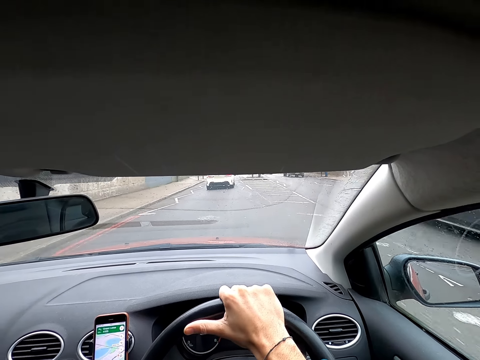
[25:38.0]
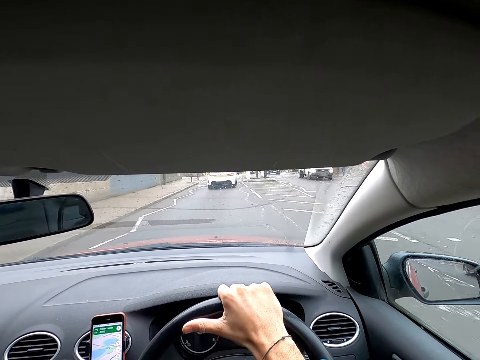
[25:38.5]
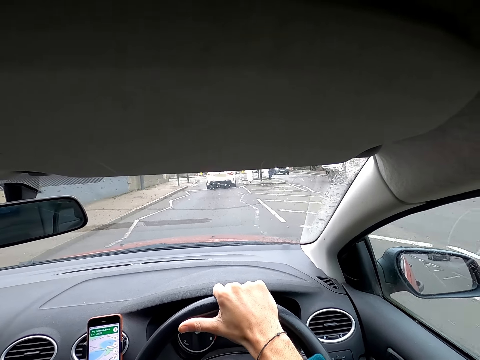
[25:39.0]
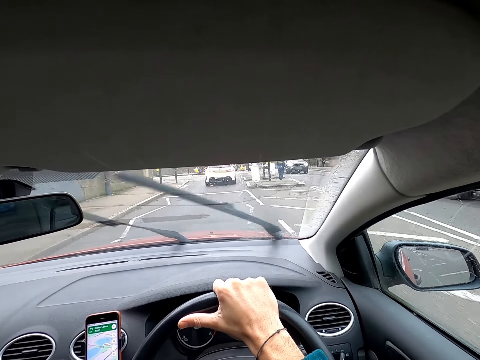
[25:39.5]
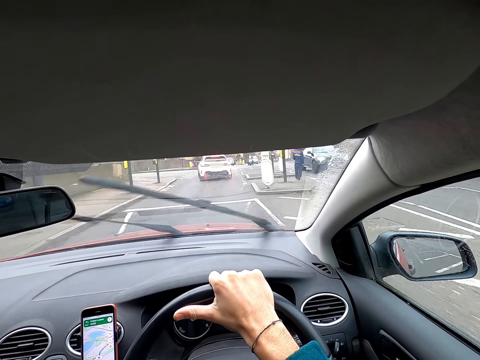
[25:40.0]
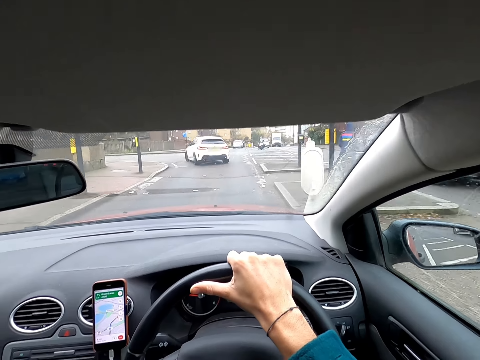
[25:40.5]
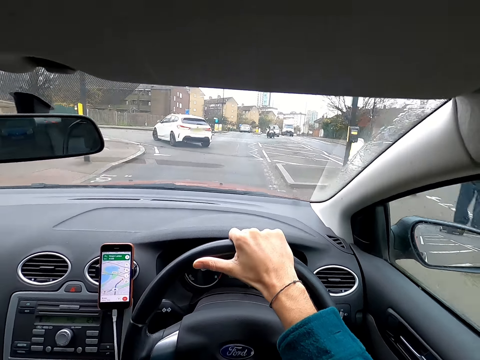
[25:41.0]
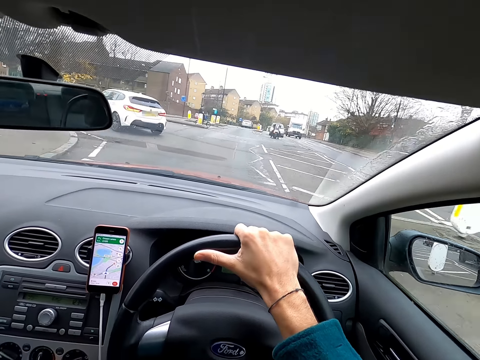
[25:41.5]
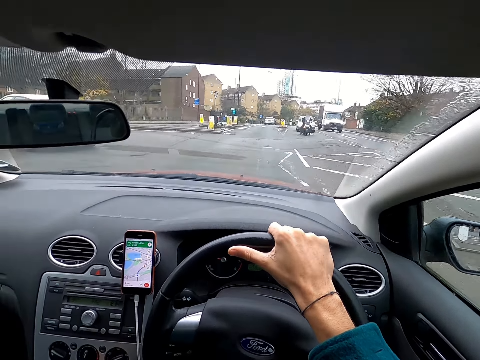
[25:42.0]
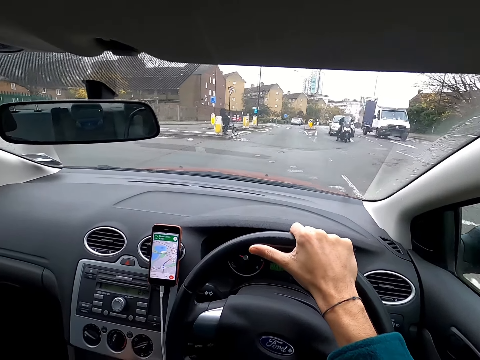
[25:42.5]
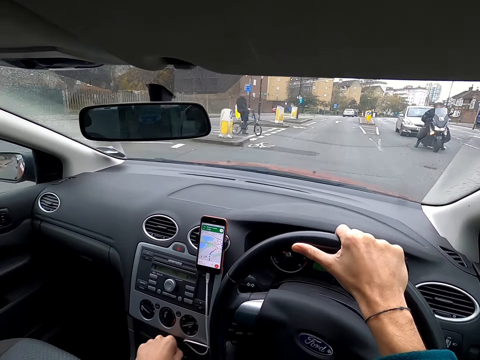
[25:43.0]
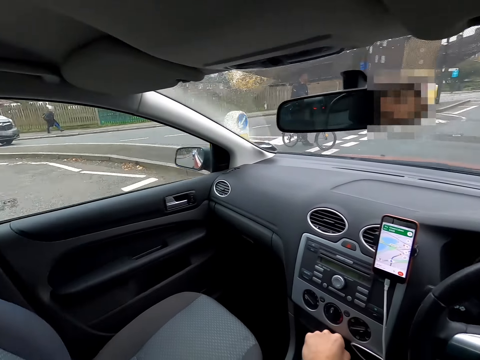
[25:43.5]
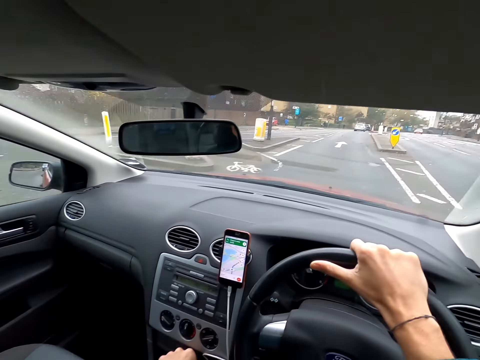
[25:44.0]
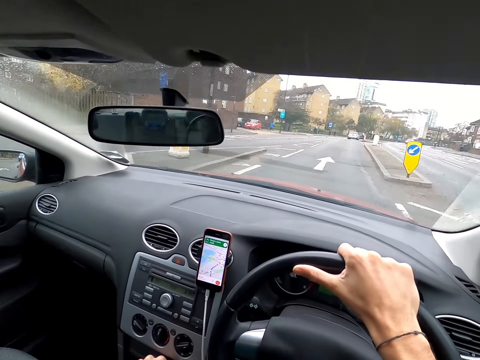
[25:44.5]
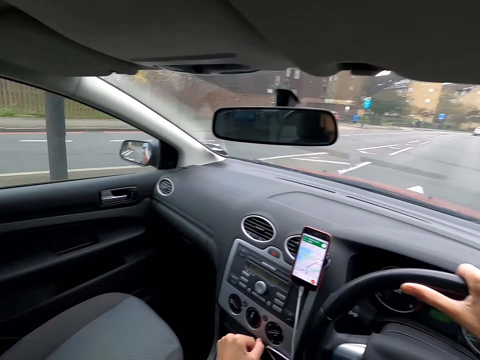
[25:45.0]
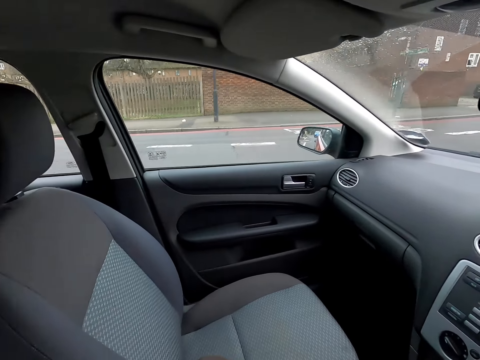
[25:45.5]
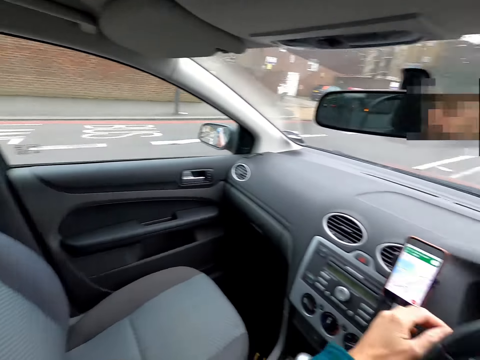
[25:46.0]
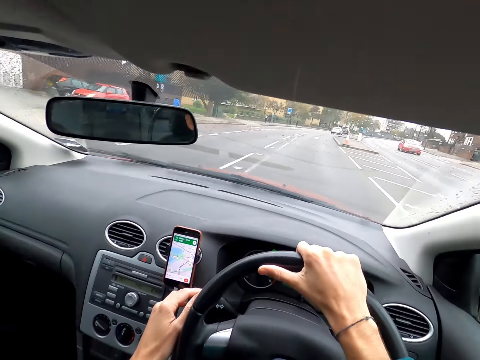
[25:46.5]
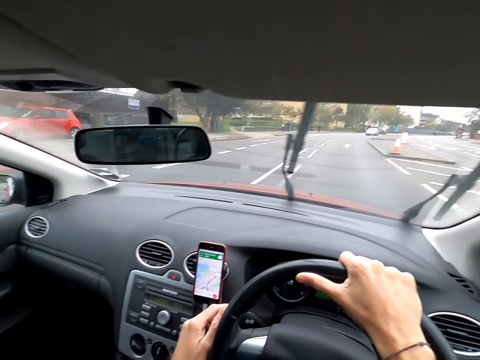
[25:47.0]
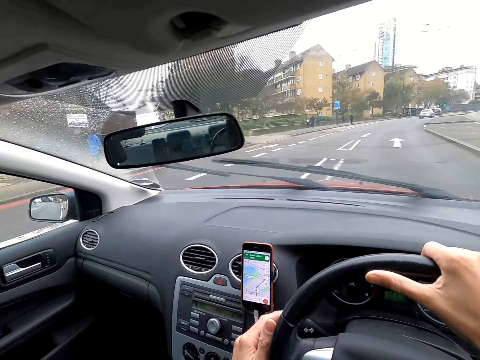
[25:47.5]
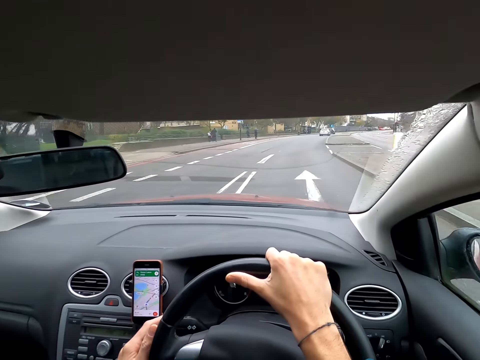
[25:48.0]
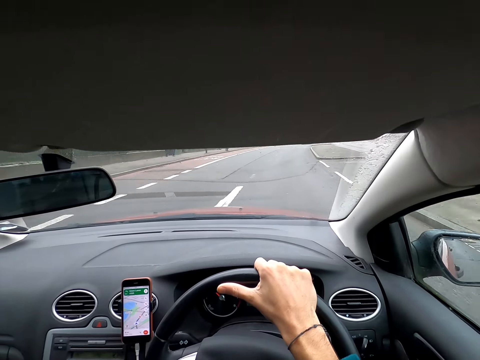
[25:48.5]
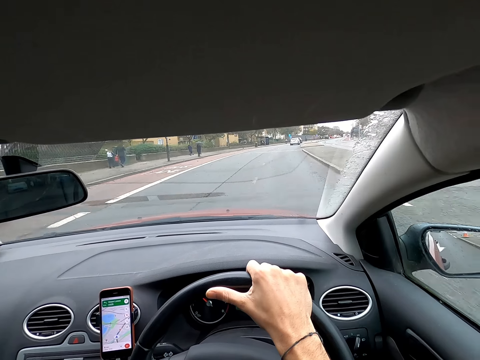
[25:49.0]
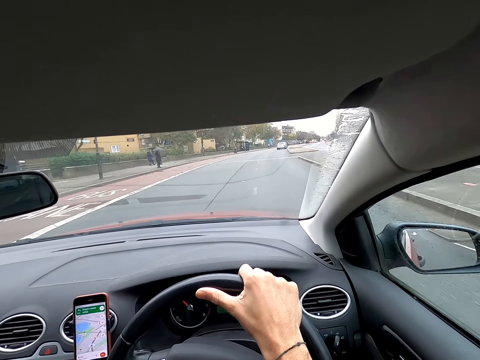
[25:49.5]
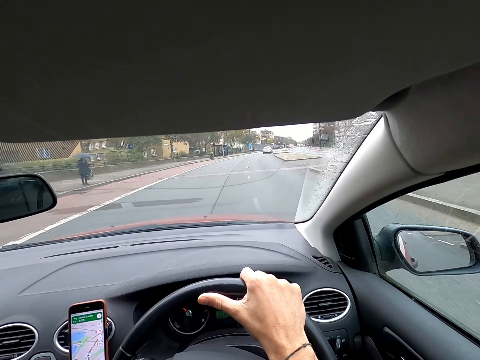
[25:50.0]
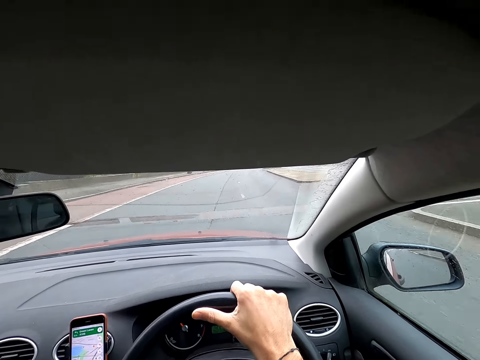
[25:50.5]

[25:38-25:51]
The camera wearer drives past a black car. They drive past a white truck. They drive past a black car. They drive past a biker. They drive past another biker. They drive past a red car.

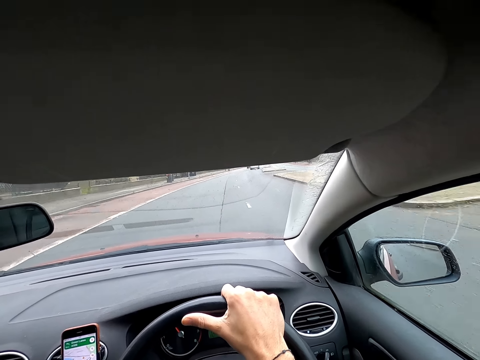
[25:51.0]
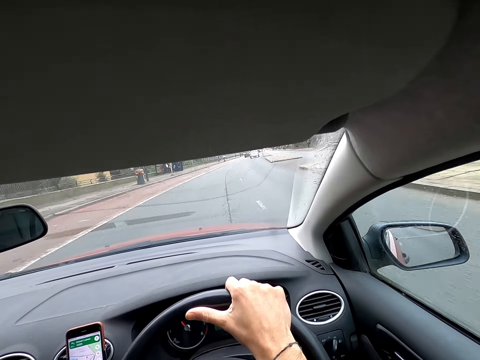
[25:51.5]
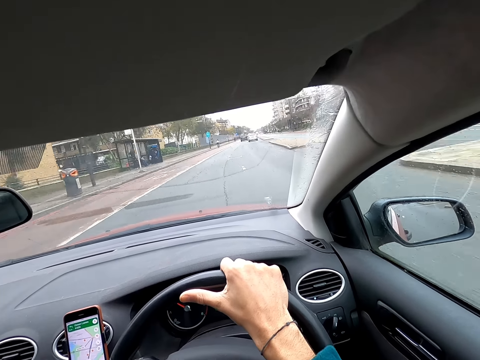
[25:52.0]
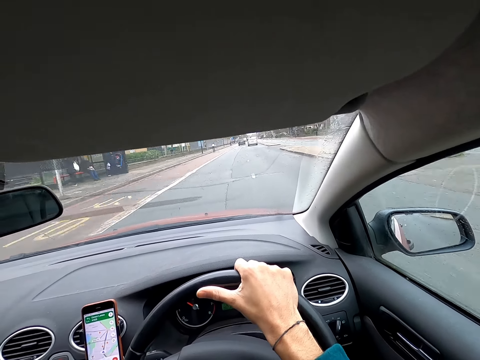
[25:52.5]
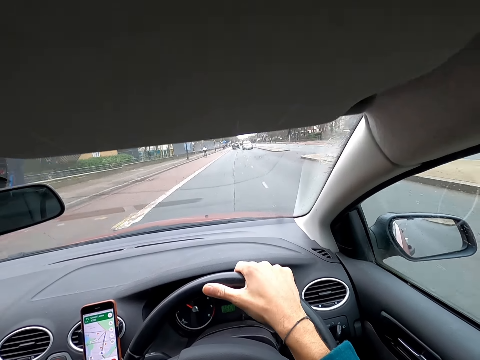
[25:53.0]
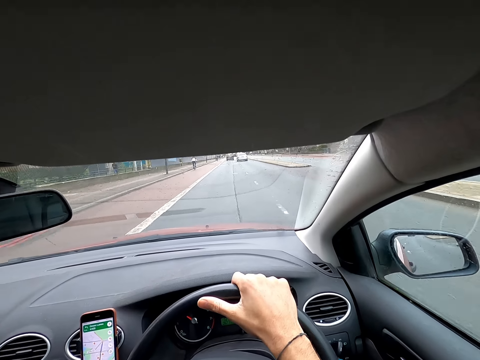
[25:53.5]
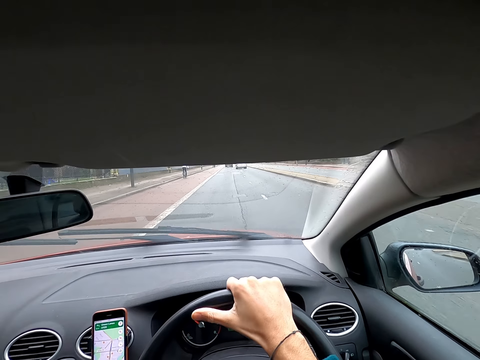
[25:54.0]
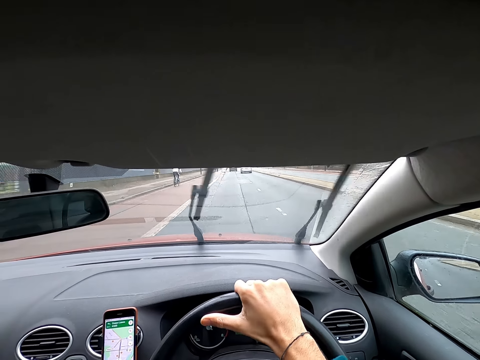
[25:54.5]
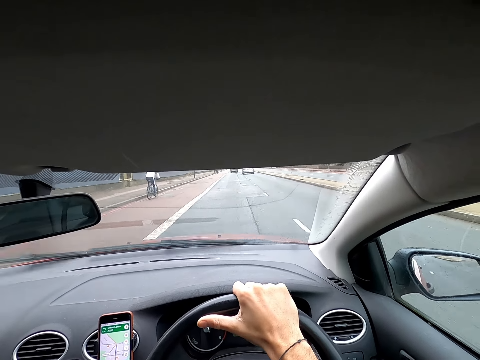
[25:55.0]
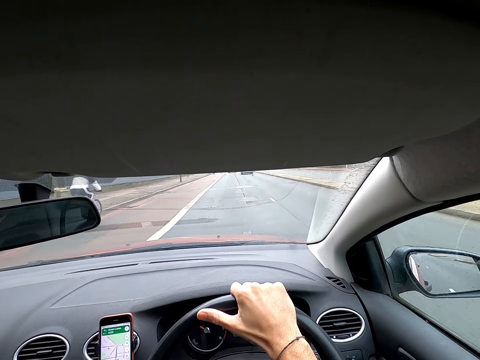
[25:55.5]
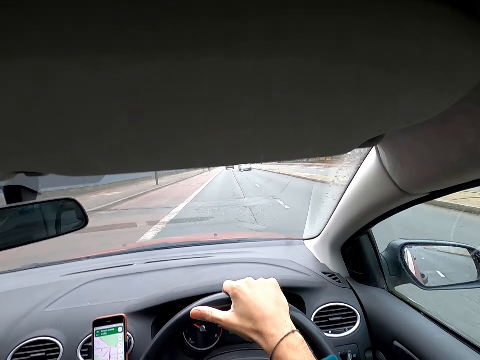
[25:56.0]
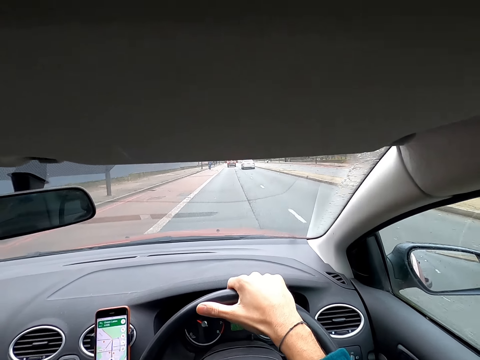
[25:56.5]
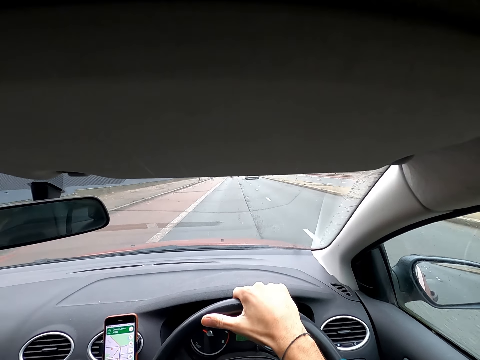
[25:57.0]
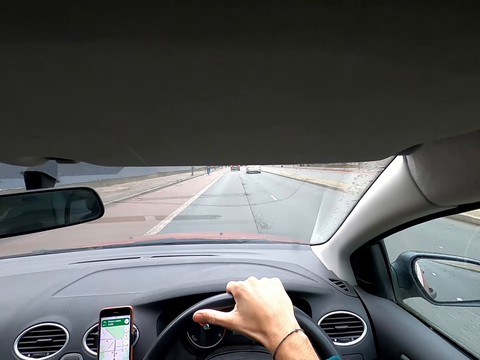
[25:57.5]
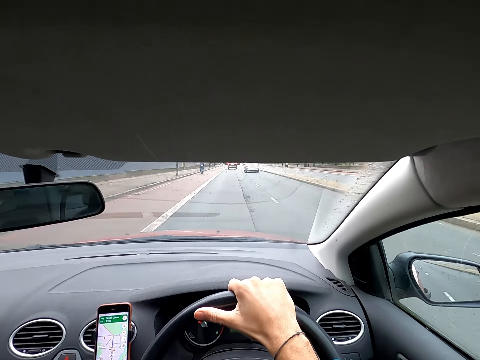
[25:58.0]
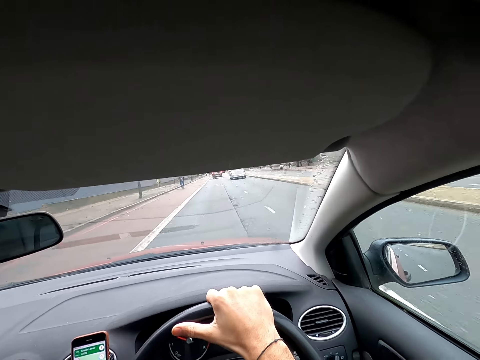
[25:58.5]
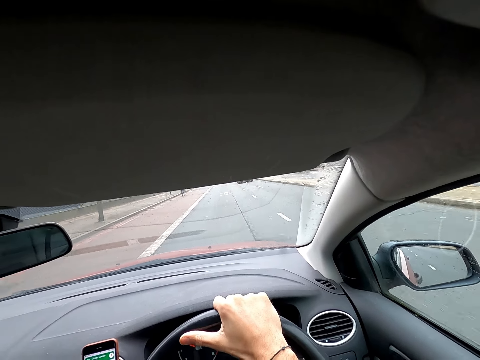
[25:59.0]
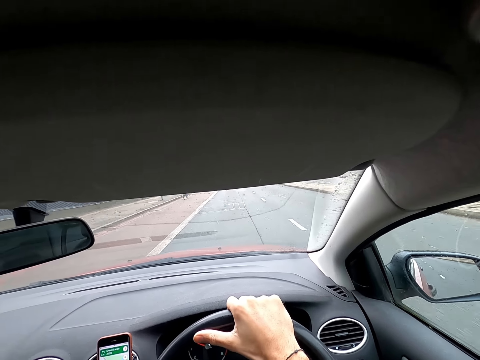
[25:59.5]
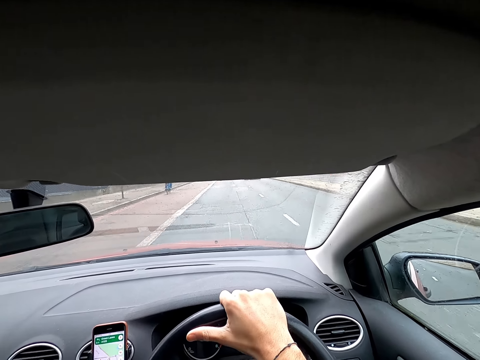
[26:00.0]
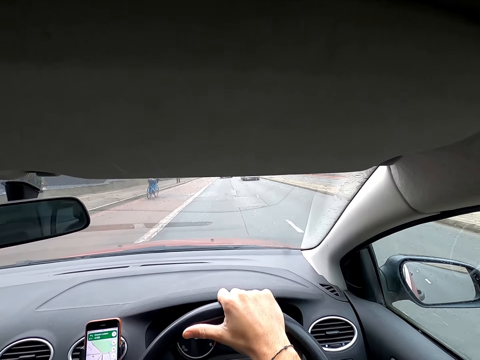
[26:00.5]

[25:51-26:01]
The camera wearer drives past a biker.

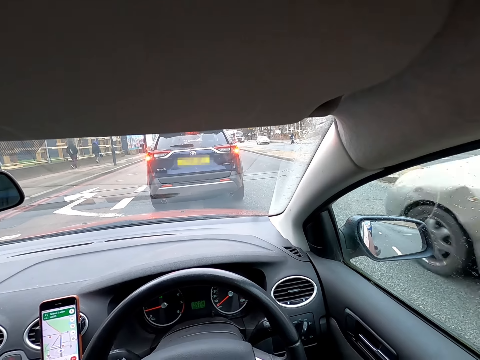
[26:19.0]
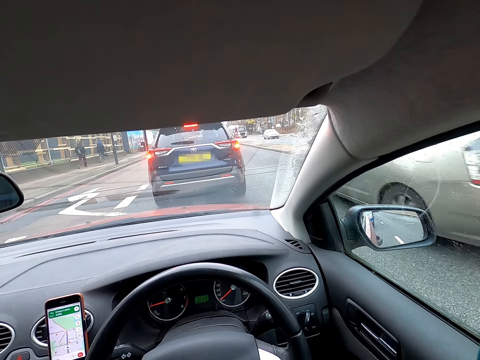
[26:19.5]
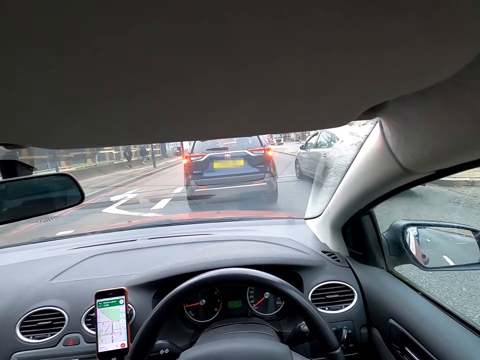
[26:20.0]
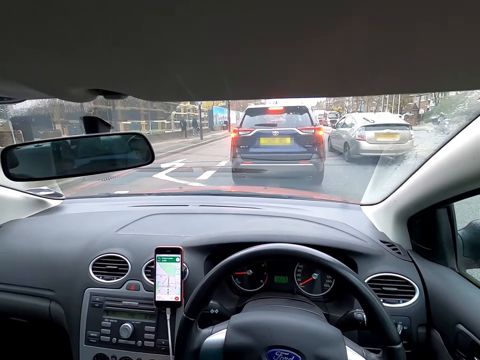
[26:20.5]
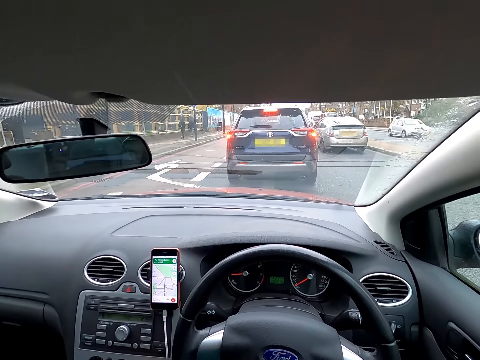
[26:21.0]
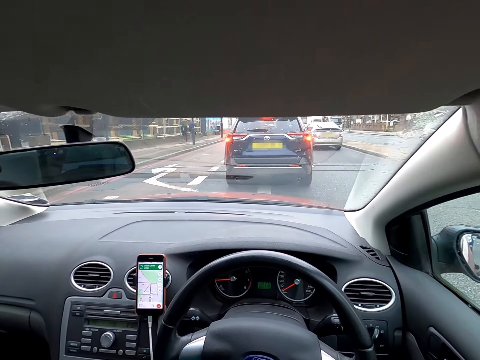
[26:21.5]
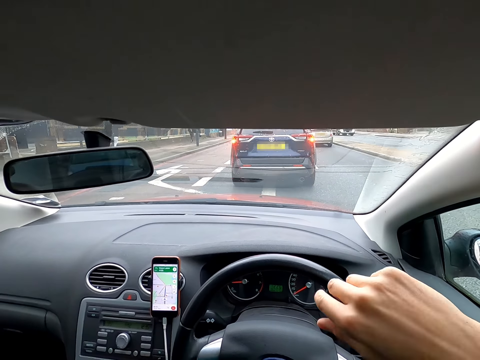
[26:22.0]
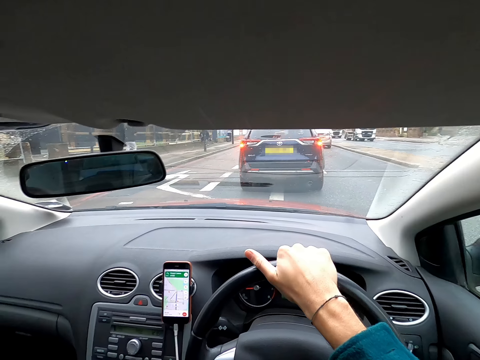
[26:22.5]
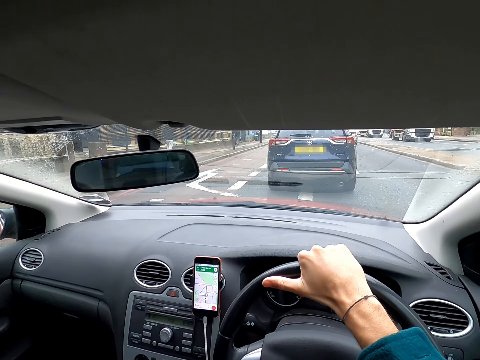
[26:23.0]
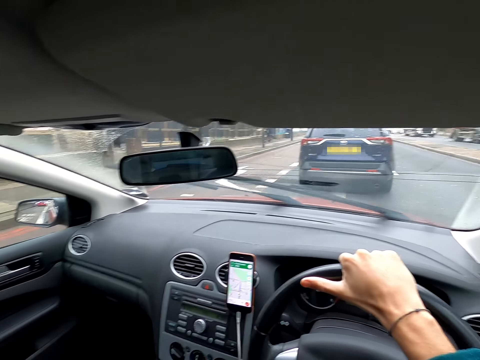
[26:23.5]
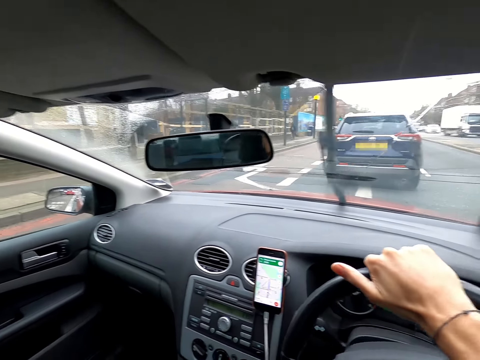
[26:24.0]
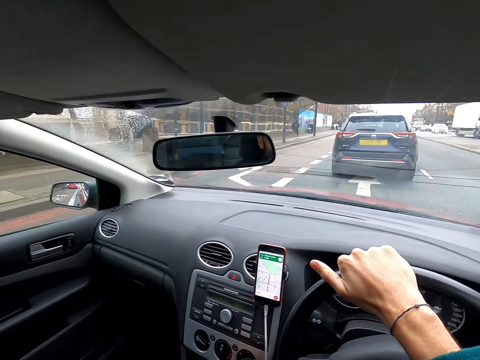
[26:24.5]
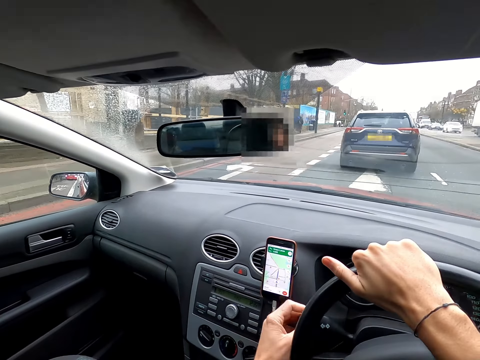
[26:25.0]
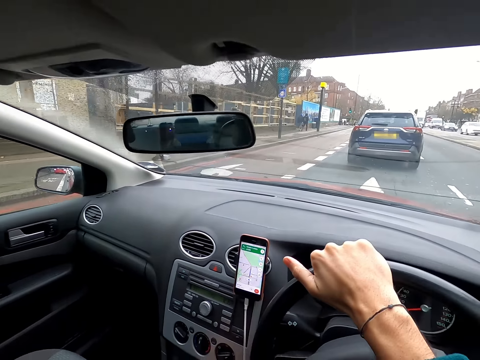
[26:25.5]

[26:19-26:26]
A white car drives past the camera wearer. The camera wearer holds the steering with his right hand. He turns on the trafficator with his left hand. He drives the car.
